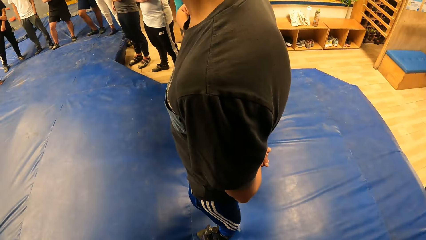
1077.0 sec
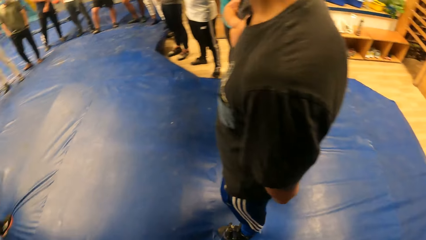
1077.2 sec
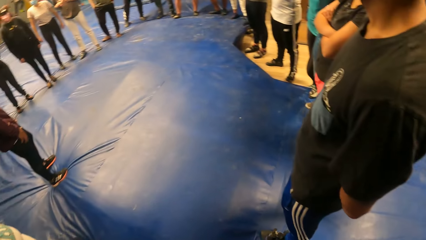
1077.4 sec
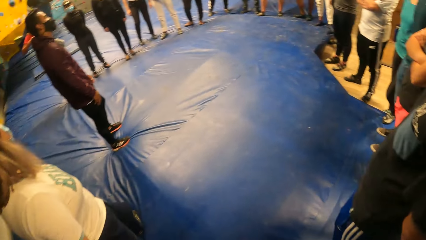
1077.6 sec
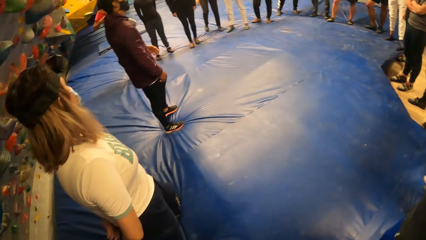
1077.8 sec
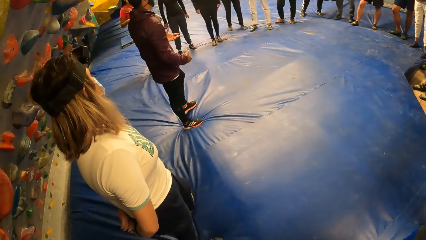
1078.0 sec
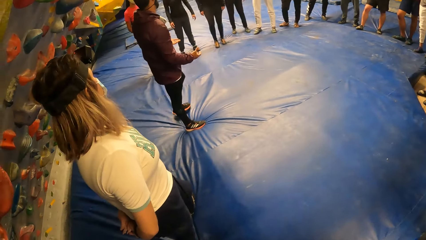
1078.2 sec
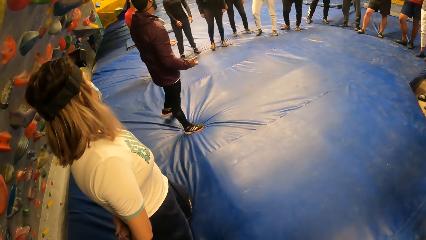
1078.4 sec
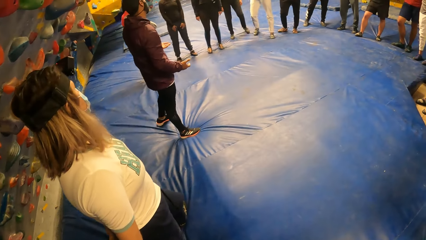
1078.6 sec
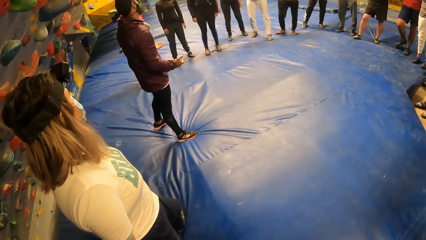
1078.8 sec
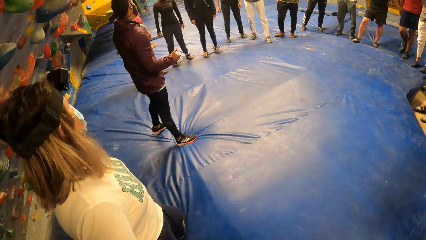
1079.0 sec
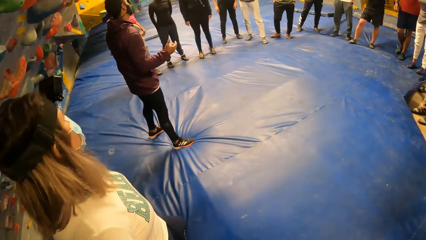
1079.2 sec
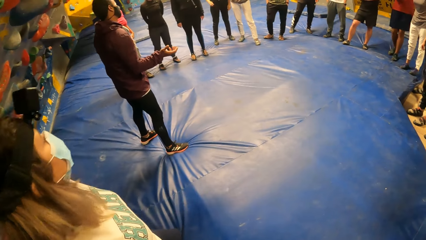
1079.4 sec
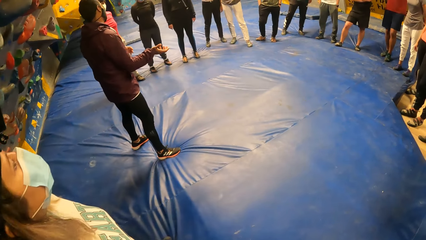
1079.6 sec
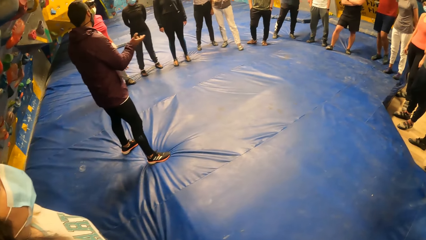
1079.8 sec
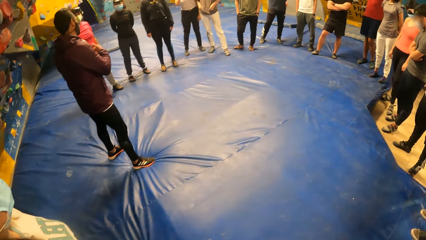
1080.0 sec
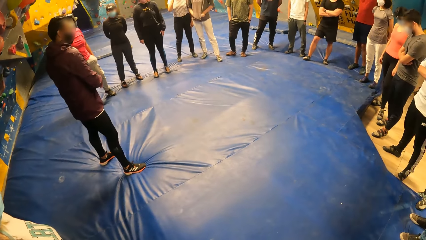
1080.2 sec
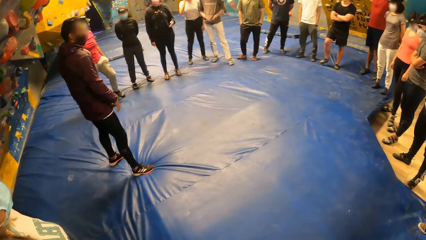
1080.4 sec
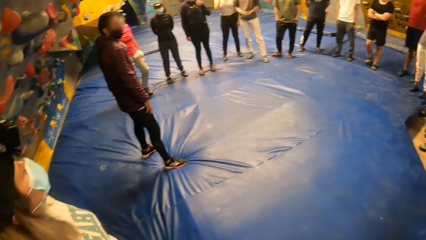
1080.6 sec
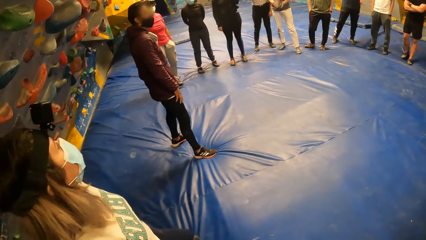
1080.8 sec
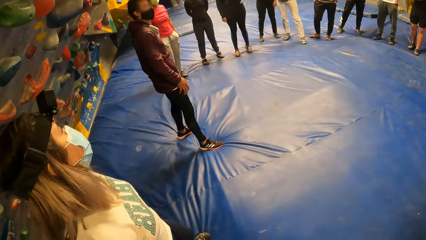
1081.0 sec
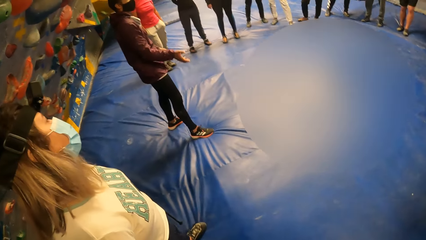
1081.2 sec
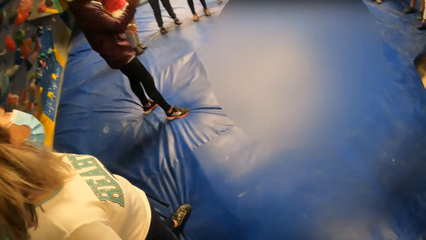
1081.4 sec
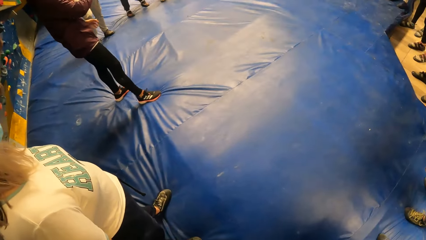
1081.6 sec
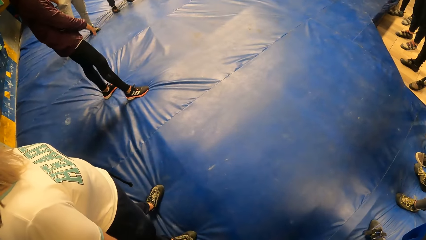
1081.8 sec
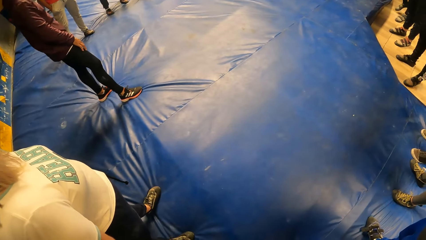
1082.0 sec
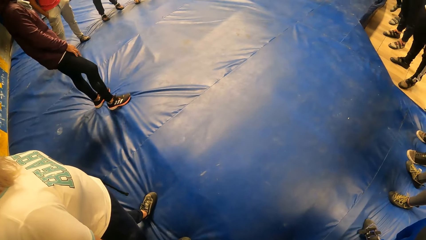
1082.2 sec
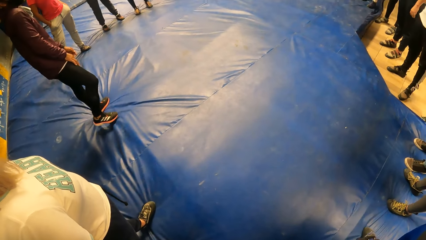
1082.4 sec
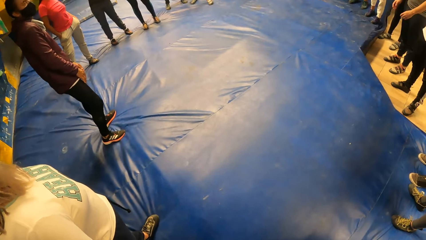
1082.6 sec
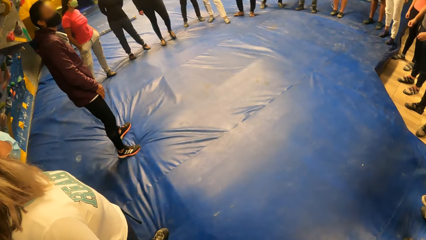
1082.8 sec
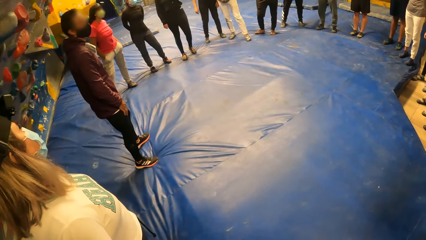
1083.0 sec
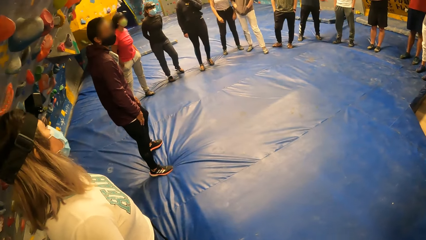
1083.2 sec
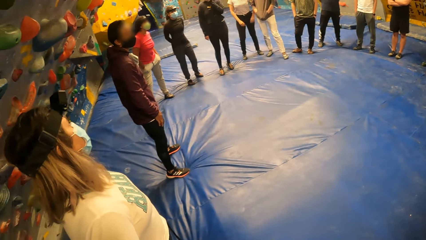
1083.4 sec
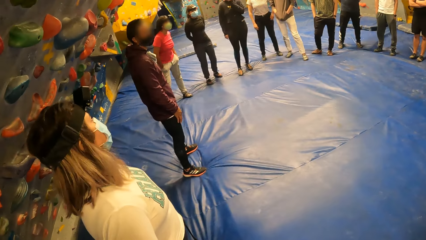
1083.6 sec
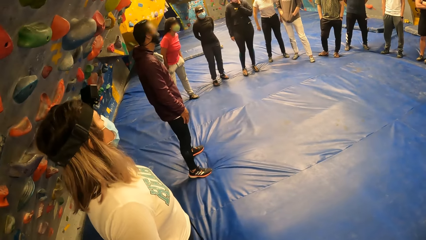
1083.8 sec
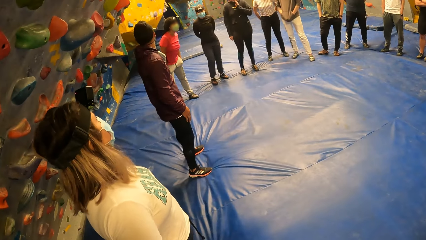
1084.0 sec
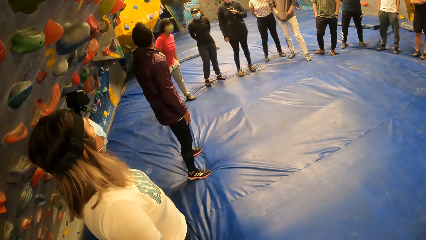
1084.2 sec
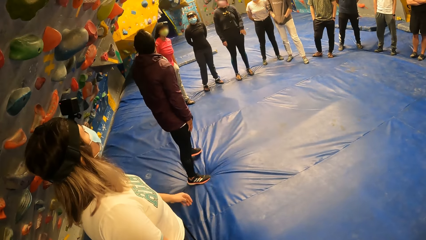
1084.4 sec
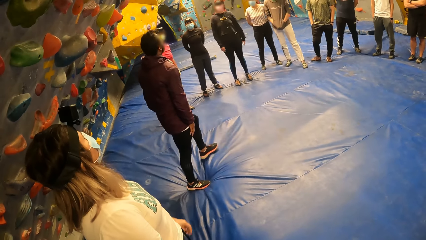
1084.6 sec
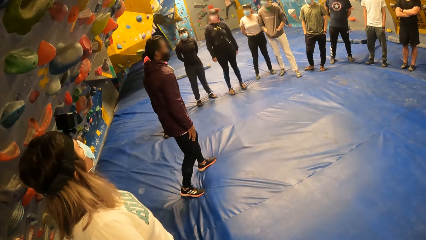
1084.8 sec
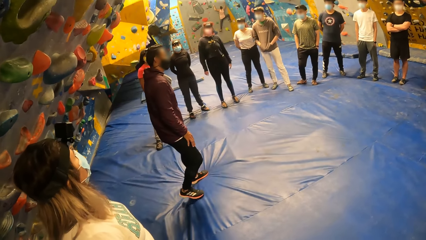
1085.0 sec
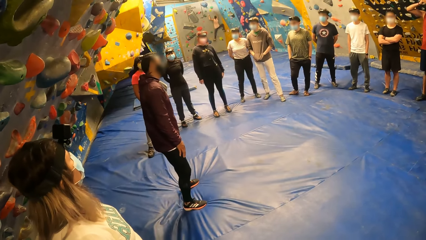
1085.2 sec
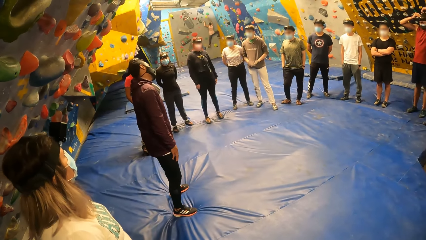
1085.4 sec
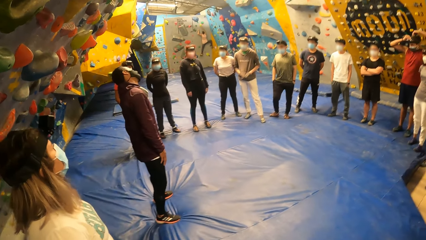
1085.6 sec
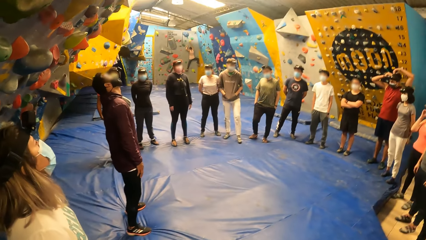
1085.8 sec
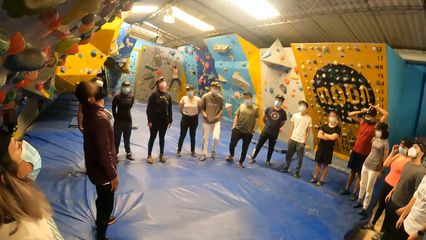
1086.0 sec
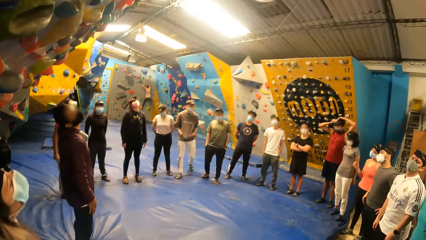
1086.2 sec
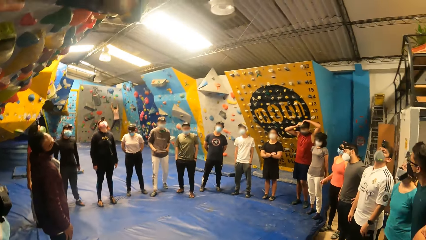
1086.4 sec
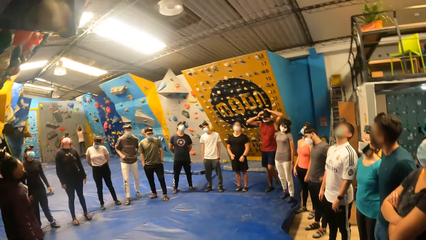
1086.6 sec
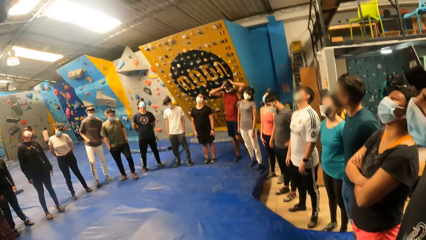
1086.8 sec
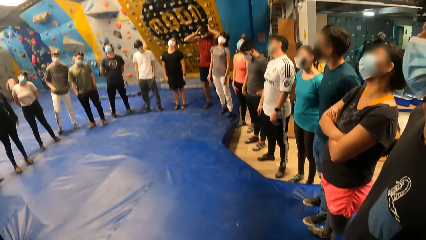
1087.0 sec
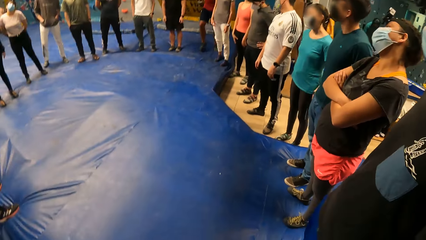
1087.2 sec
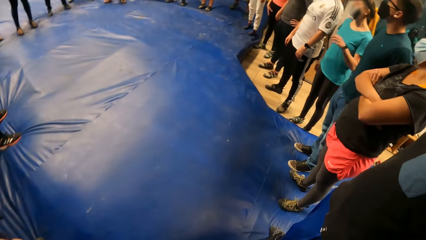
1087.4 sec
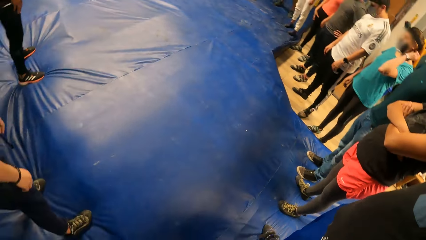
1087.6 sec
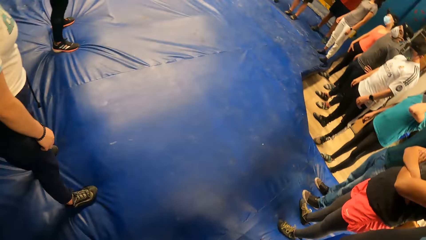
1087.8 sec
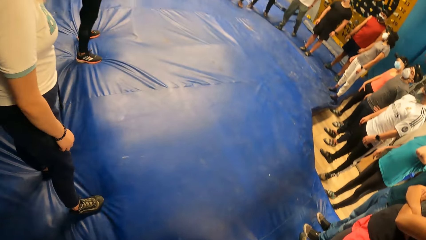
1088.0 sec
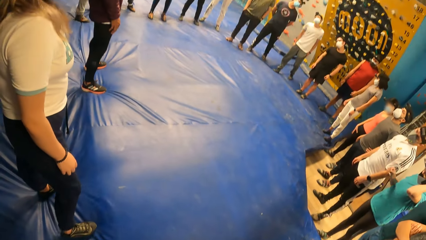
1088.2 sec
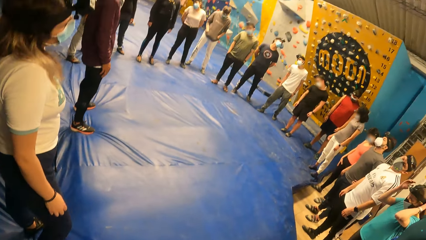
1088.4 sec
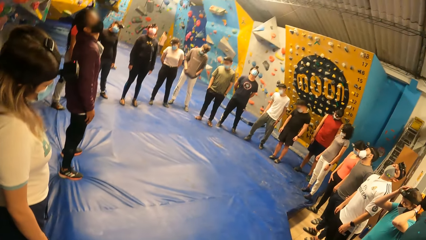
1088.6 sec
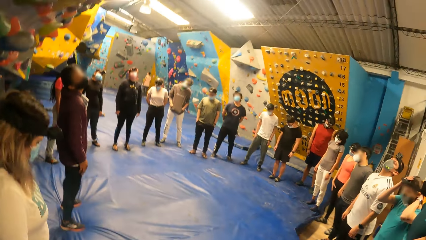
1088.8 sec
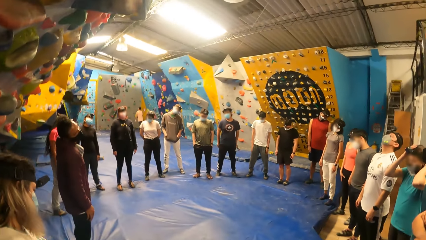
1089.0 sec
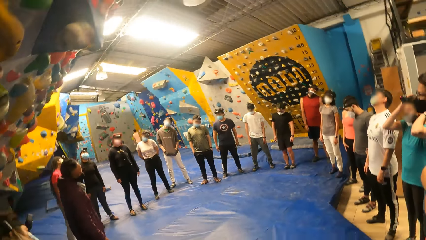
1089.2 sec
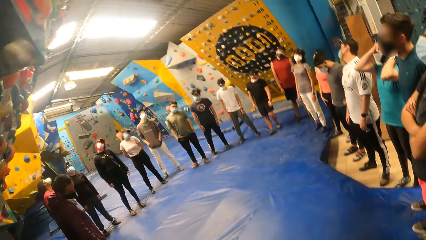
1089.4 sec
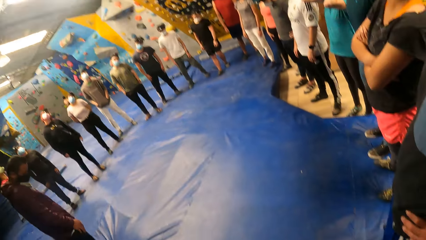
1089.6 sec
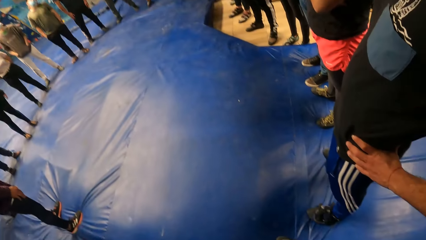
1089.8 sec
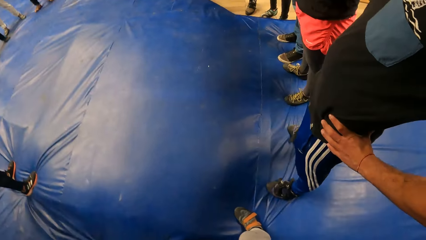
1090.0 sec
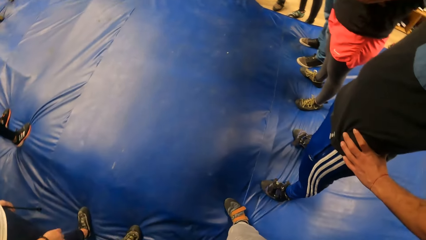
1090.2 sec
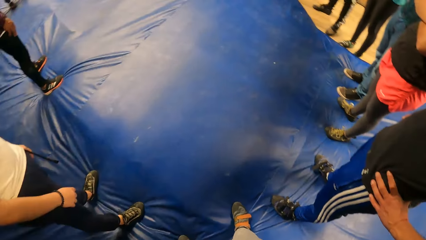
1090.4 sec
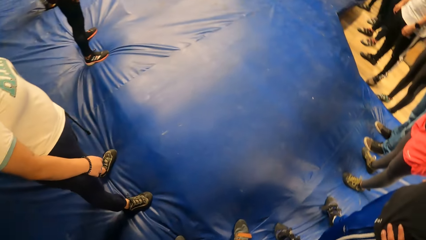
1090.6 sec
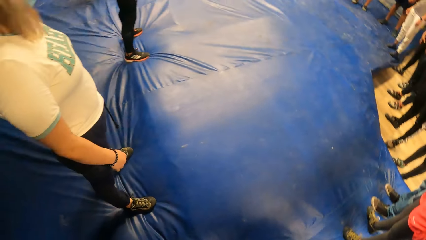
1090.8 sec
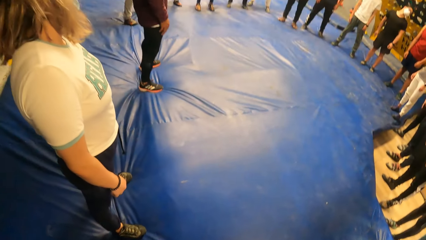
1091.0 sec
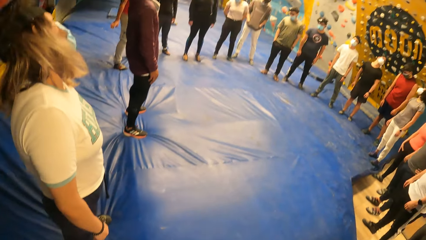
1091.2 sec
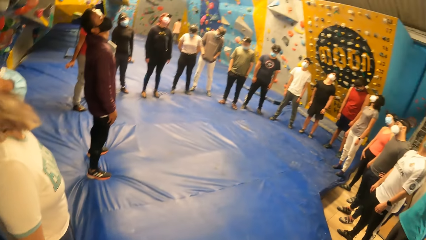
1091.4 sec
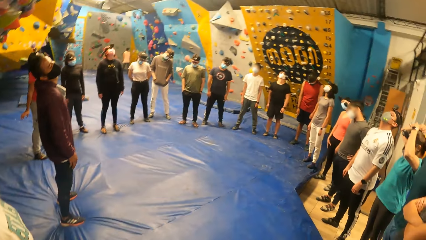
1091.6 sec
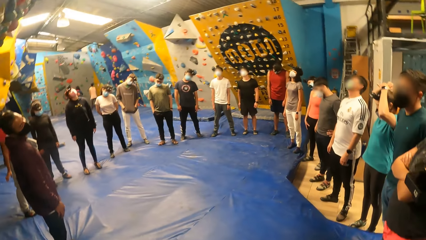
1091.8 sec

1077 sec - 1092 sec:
The camera wearer looks around. A person talks while demonstrating with the hands. The camera wearer moves the head in circular motions.
